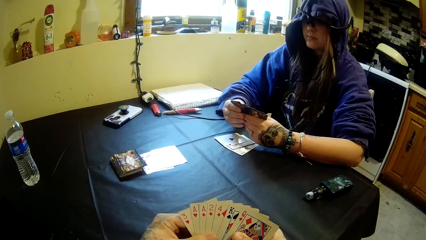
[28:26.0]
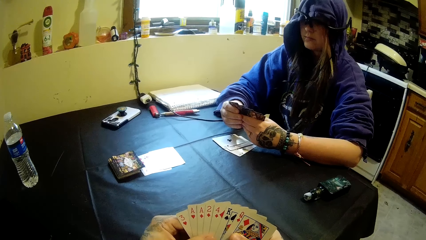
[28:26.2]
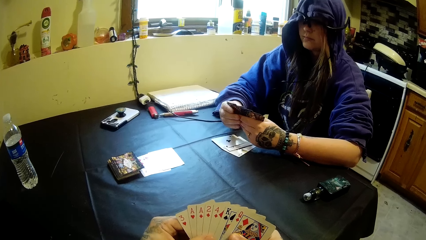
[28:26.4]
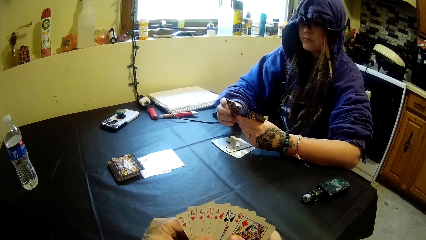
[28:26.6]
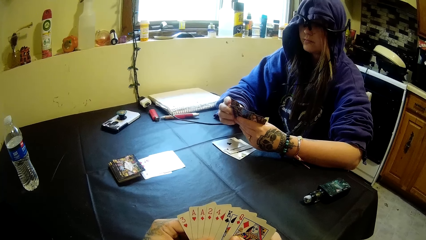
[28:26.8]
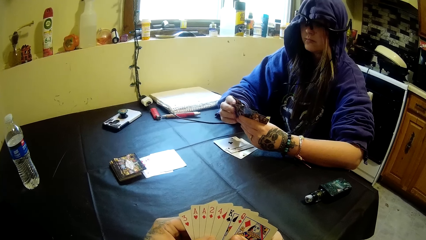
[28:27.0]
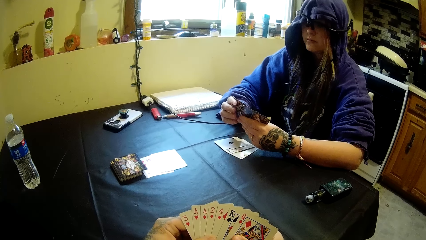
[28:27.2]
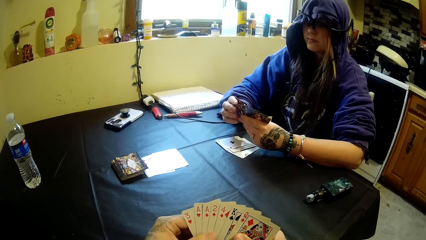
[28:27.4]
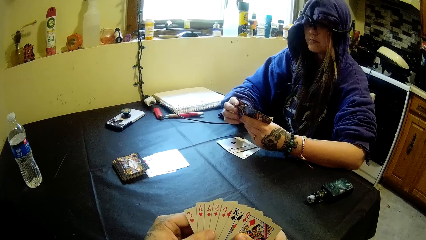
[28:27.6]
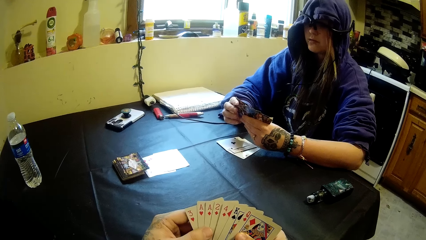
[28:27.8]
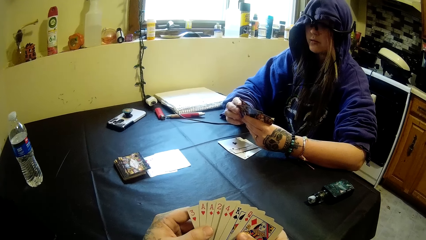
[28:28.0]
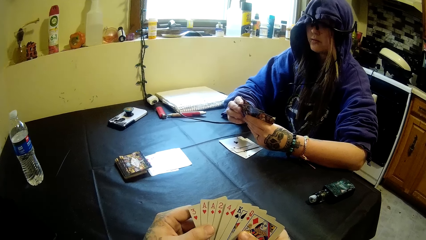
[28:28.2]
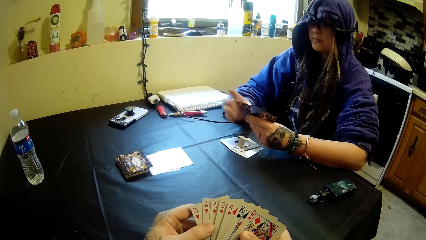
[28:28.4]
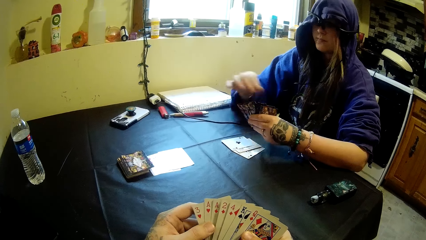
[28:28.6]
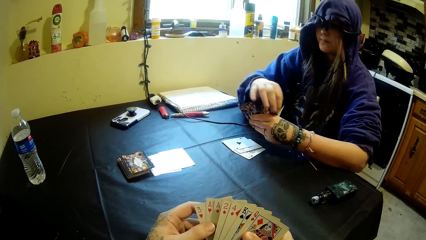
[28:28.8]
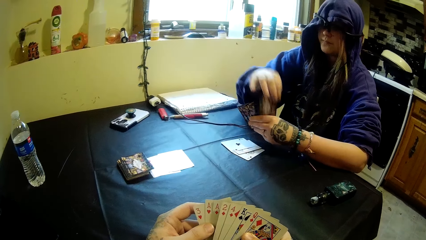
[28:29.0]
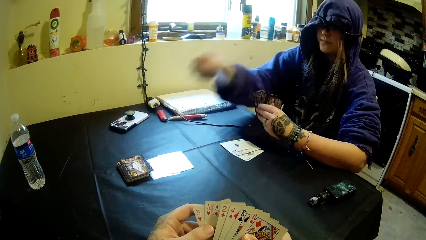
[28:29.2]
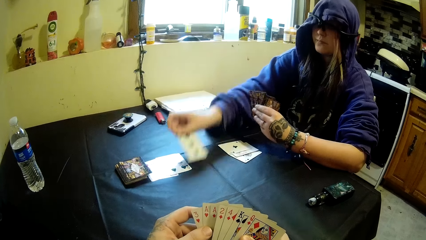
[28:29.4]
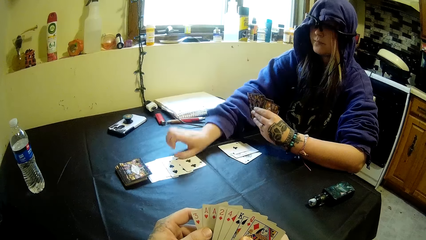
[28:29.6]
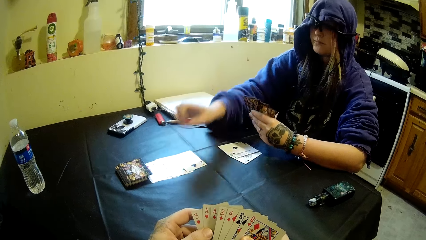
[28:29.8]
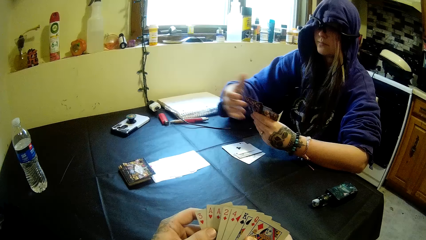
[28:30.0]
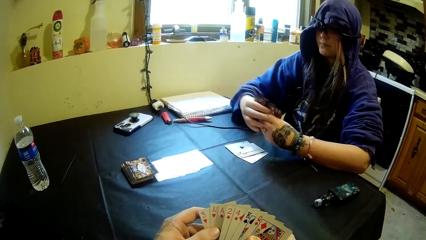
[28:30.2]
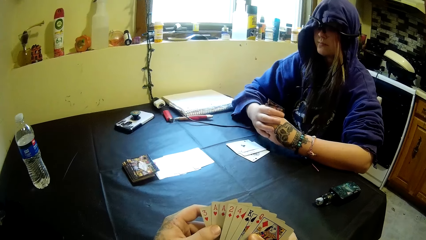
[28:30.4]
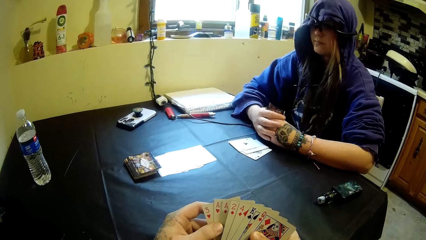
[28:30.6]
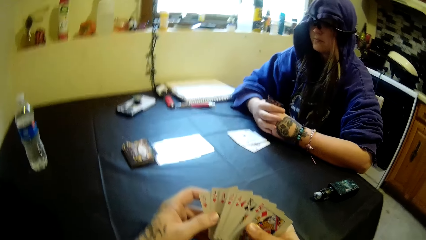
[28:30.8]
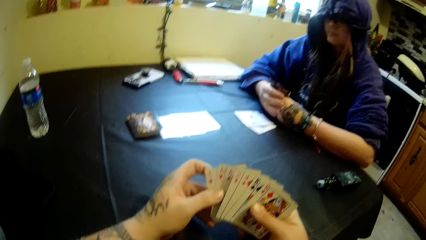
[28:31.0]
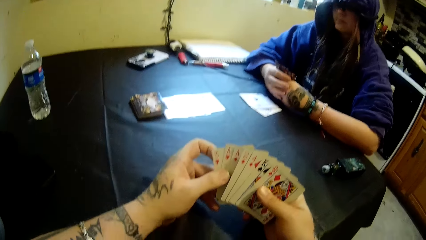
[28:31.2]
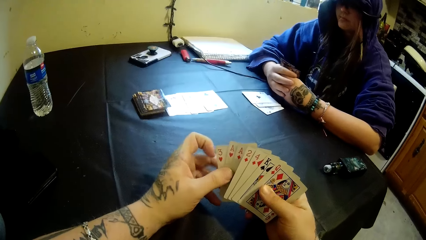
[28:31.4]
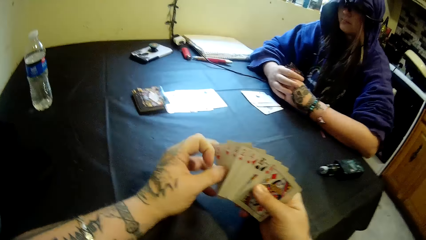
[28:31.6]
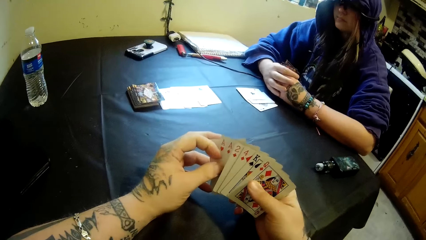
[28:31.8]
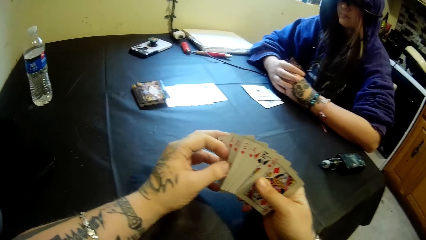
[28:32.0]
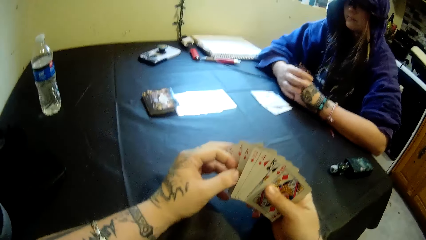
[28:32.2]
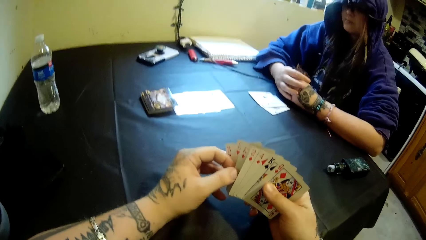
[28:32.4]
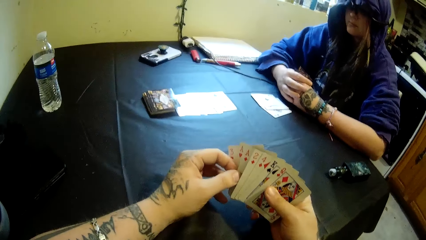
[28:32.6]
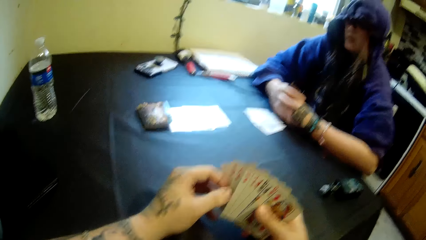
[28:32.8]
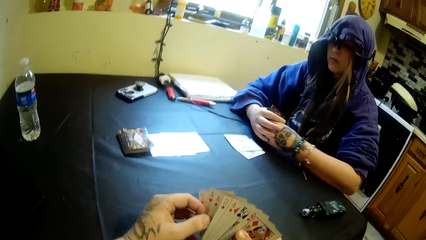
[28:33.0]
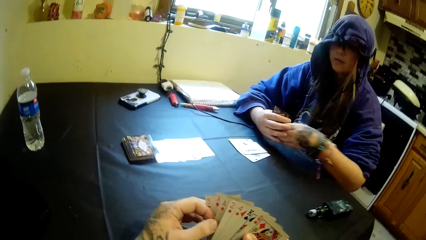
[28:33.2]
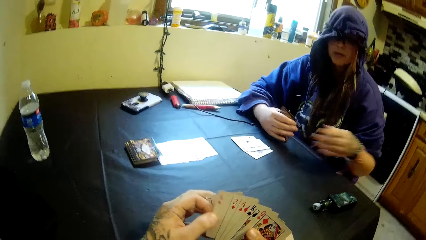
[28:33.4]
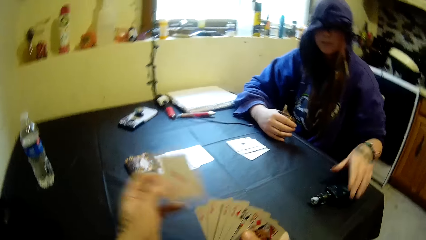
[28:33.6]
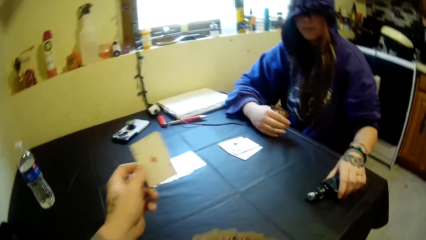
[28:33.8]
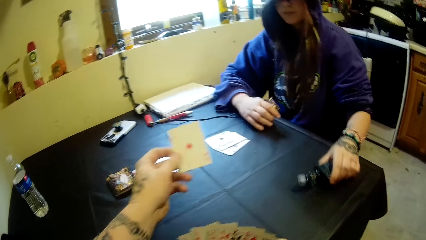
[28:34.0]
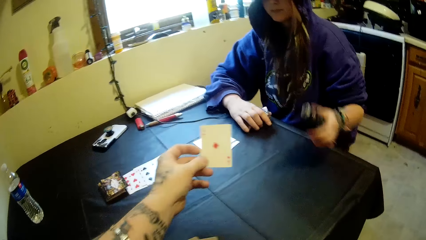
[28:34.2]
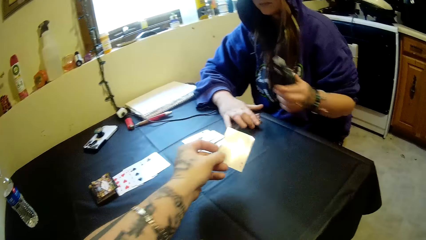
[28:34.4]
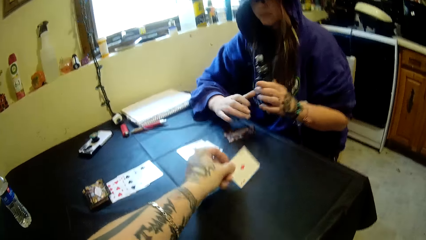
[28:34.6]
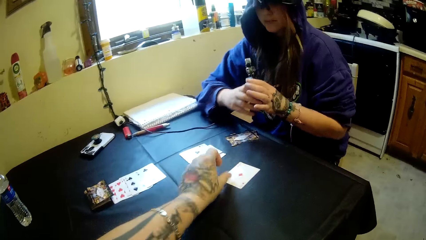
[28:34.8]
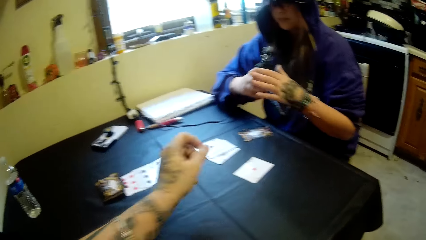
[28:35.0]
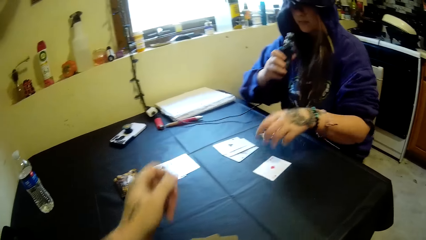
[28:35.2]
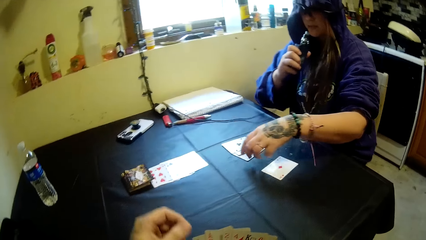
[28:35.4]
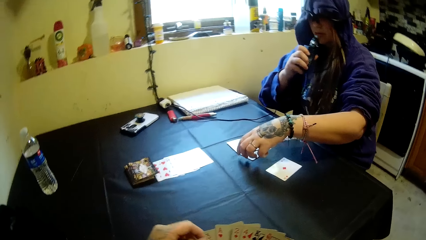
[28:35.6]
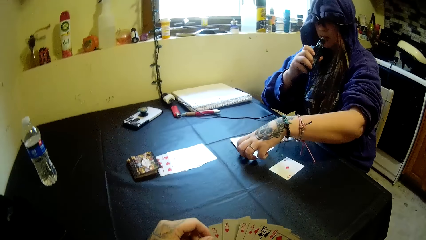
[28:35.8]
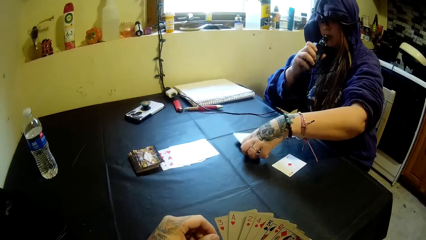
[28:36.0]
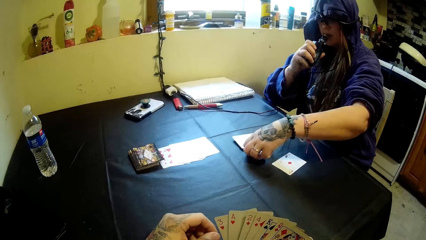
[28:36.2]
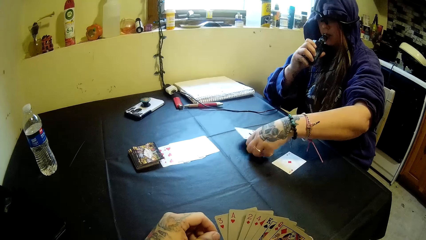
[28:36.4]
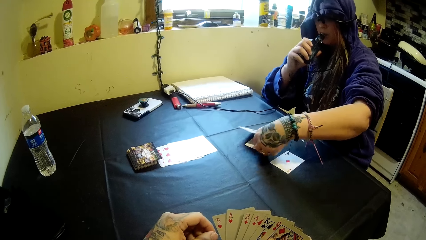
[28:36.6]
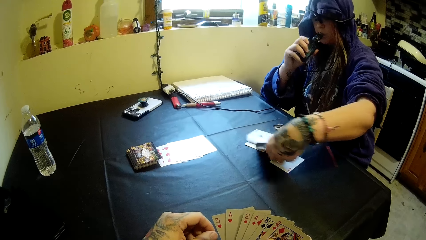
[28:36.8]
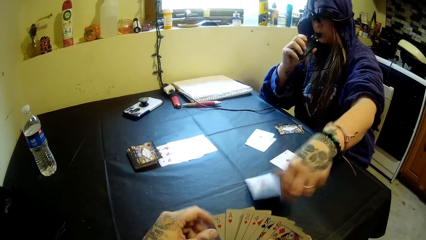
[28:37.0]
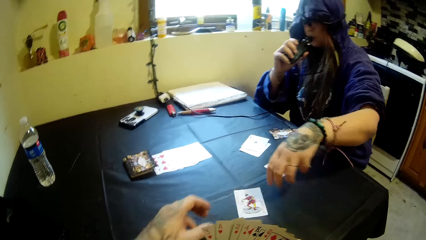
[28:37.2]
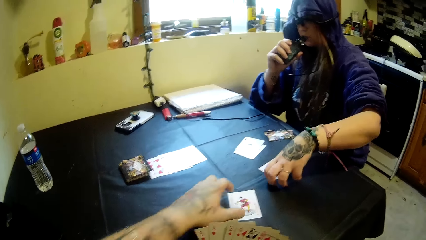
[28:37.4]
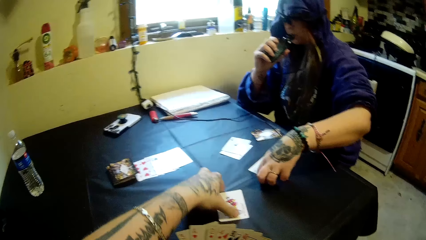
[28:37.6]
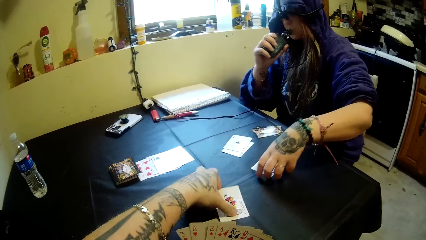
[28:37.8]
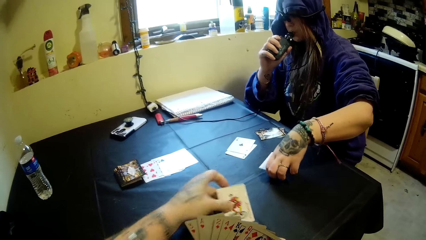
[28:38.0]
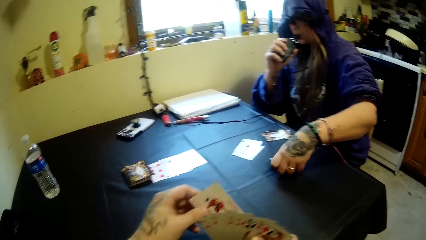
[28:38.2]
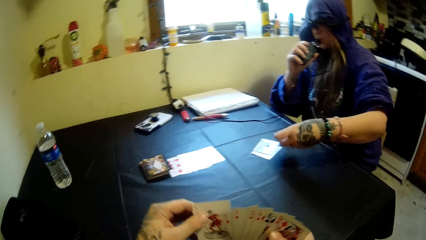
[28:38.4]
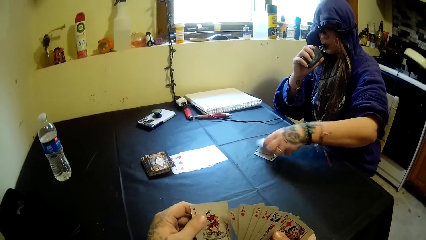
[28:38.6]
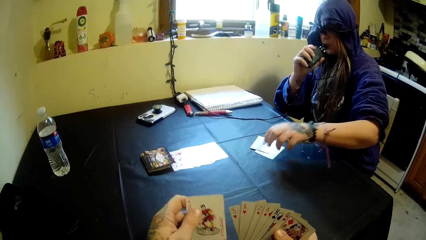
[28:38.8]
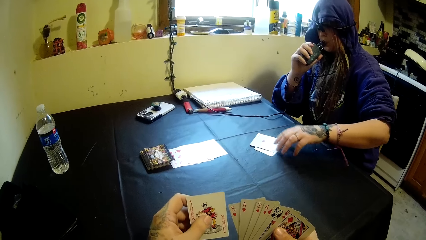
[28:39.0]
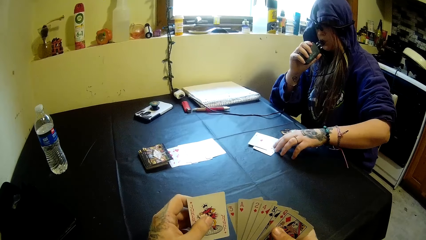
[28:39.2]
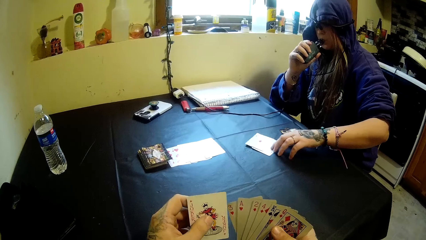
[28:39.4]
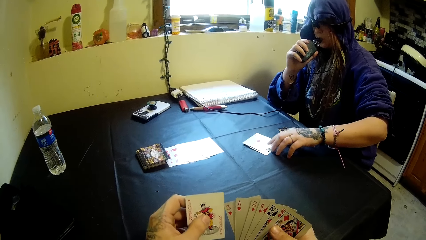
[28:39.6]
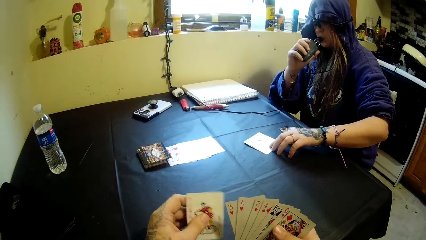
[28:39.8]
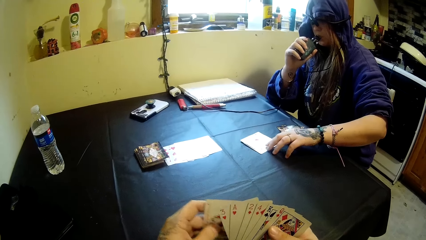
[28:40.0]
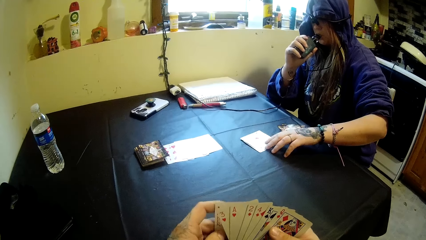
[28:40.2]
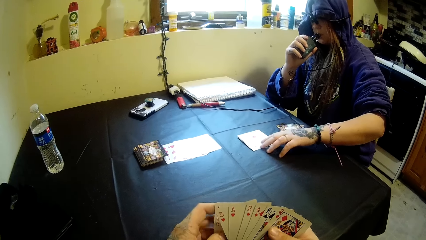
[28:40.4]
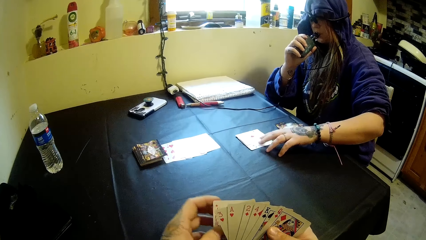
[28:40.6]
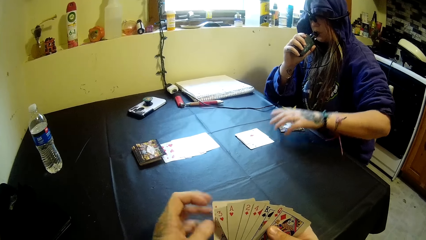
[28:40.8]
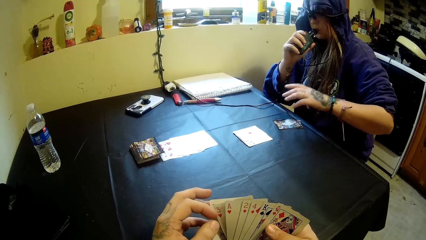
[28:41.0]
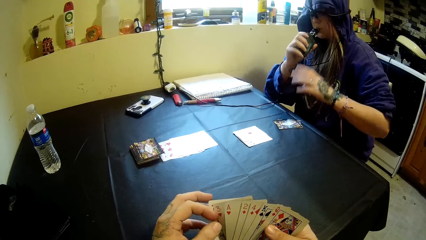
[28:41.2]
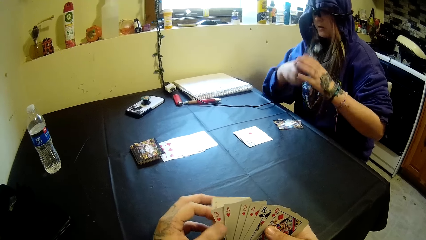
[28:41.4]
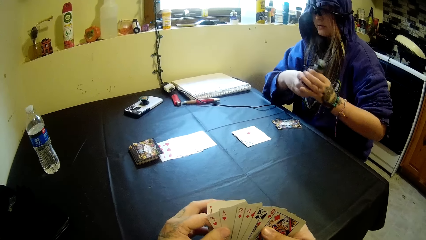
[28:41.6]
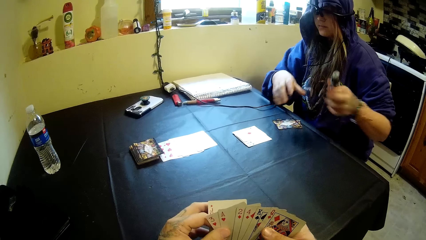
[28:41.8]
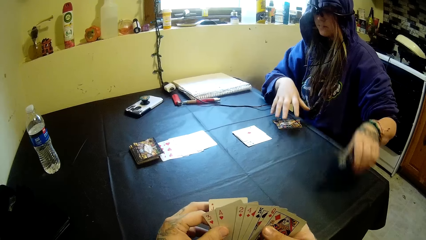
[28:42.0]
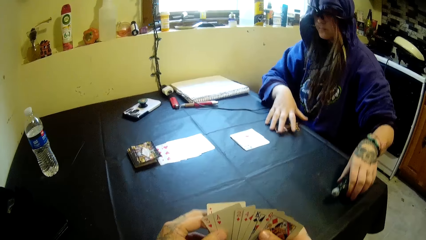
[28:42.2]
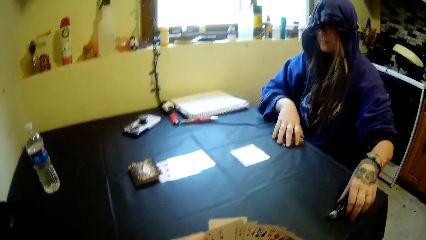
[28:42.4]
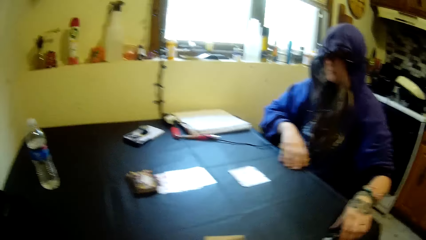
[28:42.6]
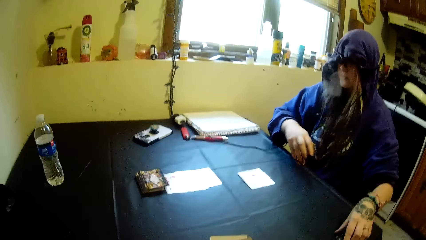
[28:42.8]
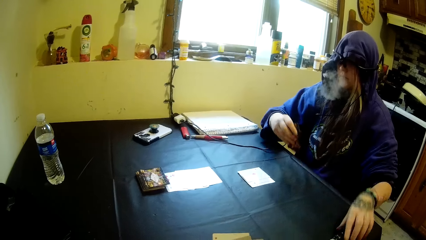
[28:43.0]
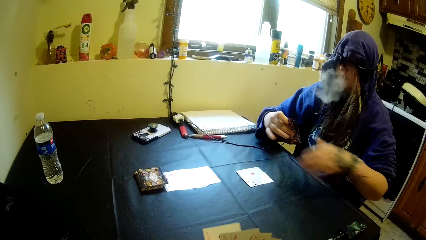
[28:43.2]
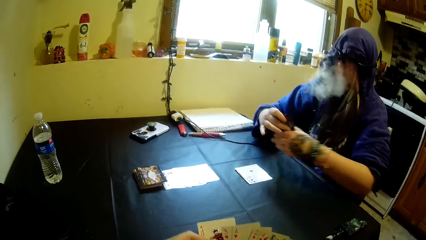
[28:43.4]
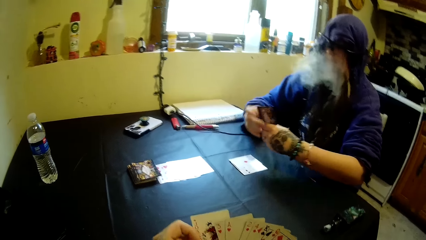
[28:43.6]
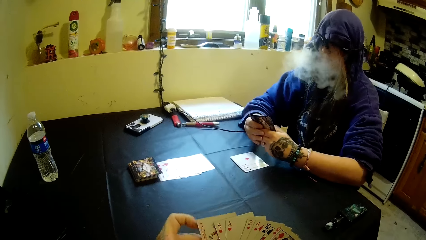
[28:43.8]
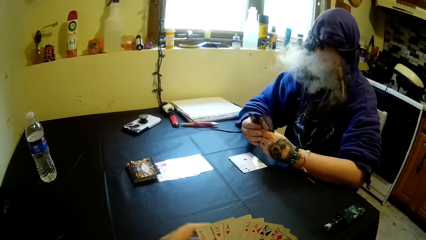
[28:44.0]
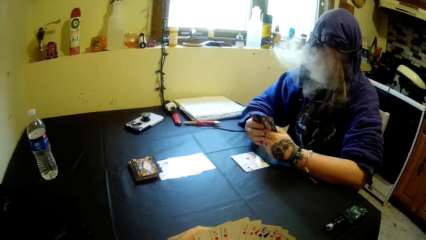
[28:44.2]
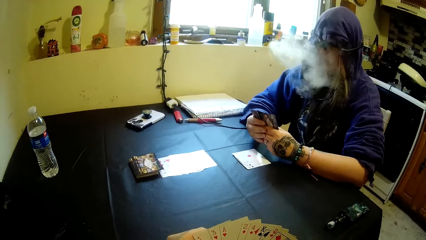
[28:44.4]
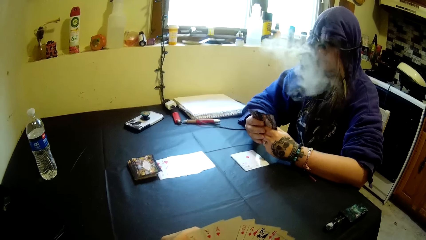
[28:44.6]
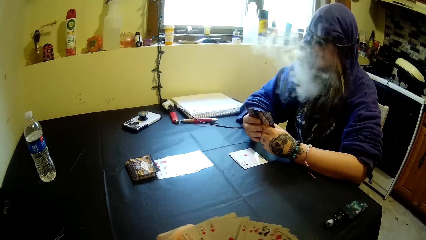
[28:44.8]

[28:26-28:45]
A woman takes out a card from her left hand with her right hand. She places the card on the table with her right hand. The camera wearer takes out a card from his right hand with his left hand. The woman picks up the portable bottle of shisha or vapourizer from the table with her left hand. She passes the portable bottle of shisha from her left hand to her right hand. The camera wearer drops the card on the table with his left hand. The woman picks up a card from the table with her left hand and puts the portable bottle of shisha into her mouth. She arranges cards on the table and smokes the vapourizer. She throws the card towards the camera wearer. She picks up a card from the table with her left hand. The camera wearer picks up the card from the table with his left hand. The woman places the card on the table. The camera wearer puts the card into his right hand. The woman moves the cards on the table with her left hand. She passes the portable bottle of shisha from her left hand to her right hand. She picks up the cards from the table with her right hand and drops the portable bottle of shisha on the table with her left hand. The camera wearer shuffles the cards in his hands.
